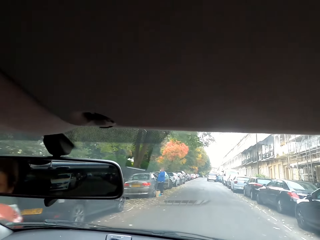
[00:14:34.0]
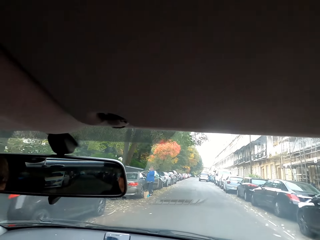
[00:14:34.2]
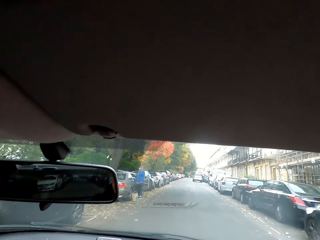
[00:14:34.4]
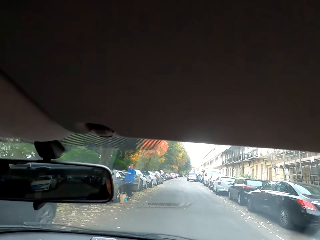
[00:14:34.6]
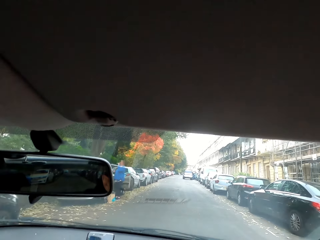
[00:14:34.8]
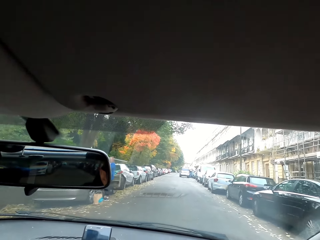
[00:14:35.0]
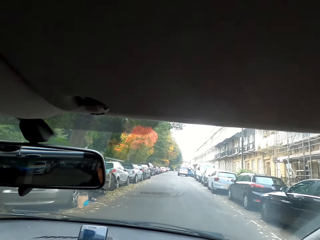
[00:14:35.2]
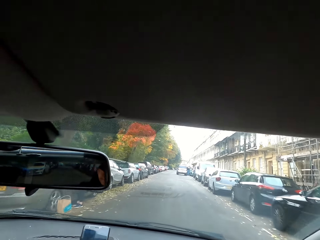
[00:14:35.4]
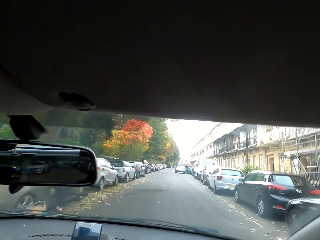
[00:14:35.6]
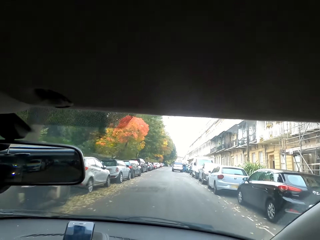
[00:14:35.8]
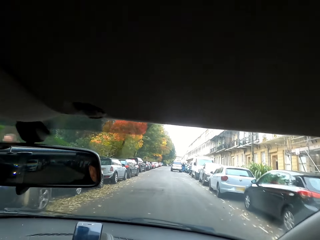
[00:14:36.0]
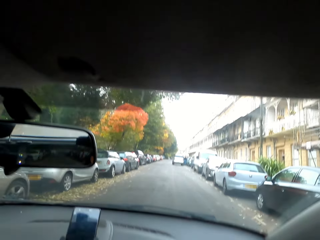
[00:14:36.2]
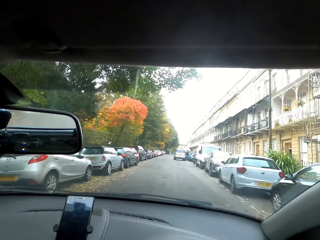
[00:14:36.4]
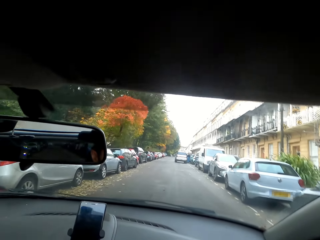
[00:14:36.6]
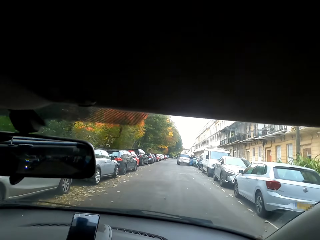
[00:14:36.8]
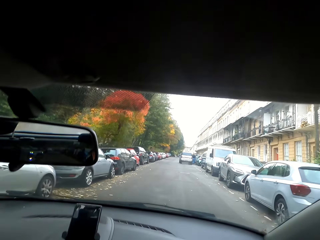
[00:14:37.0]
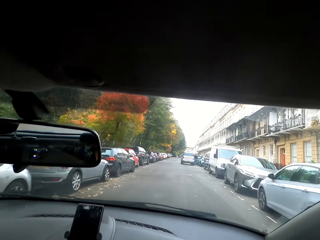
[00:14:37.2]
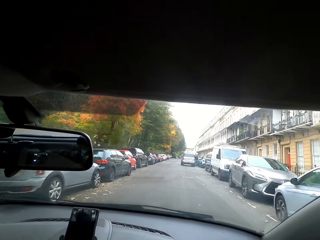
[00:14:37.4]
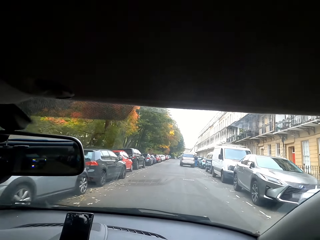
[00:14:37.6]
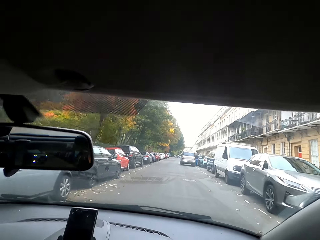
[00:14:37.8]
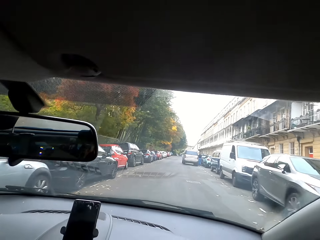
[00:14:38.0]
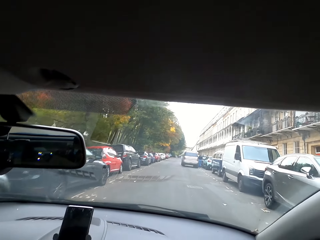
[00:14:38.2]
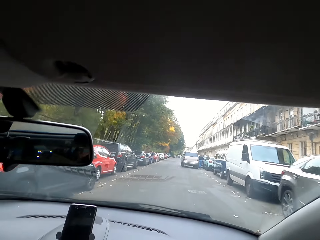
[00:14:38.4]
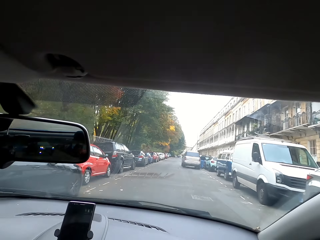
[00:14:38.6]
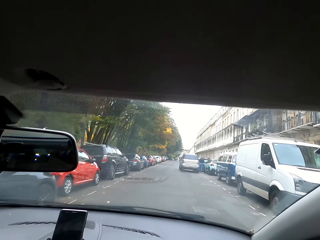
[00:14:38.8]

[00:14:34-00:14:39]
The camera wearer drives the car.
